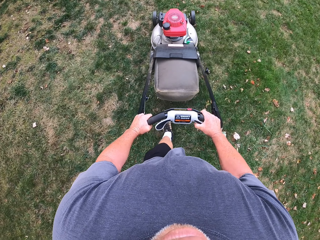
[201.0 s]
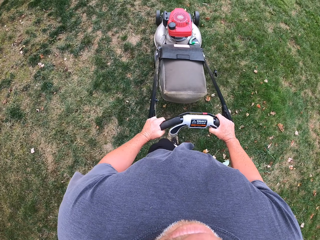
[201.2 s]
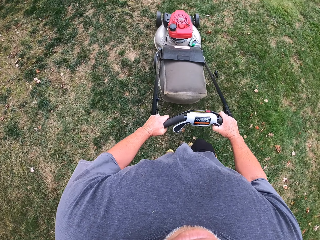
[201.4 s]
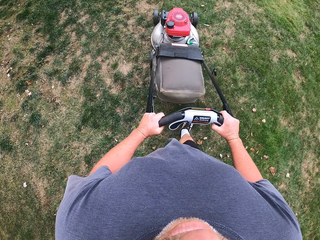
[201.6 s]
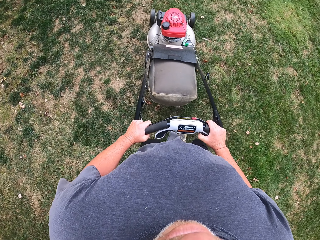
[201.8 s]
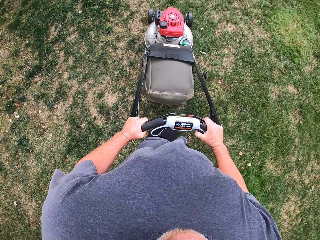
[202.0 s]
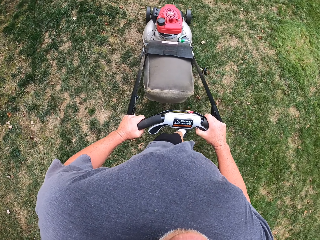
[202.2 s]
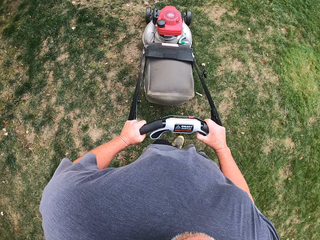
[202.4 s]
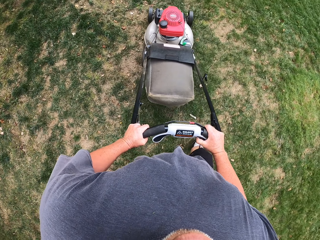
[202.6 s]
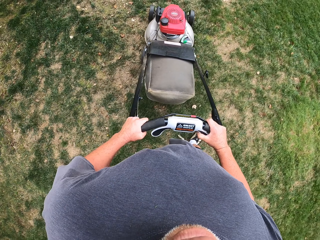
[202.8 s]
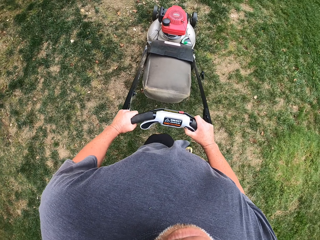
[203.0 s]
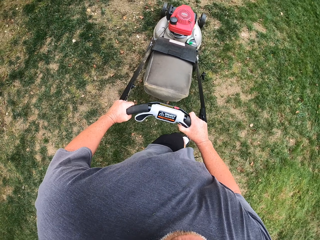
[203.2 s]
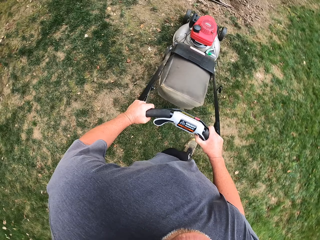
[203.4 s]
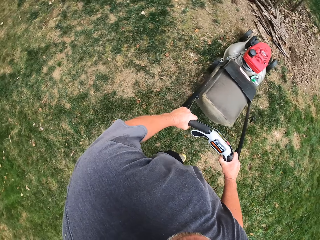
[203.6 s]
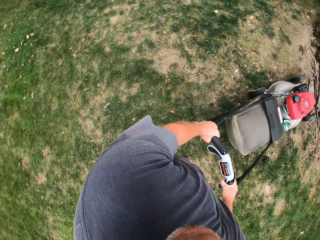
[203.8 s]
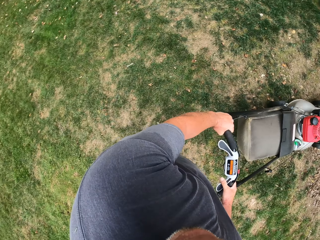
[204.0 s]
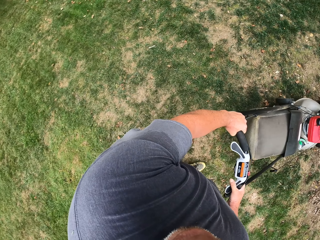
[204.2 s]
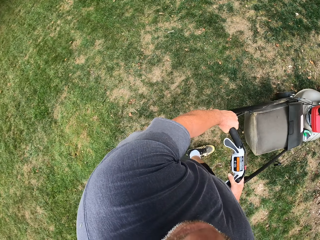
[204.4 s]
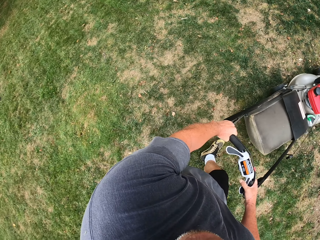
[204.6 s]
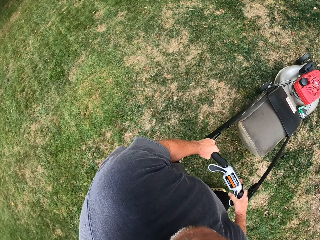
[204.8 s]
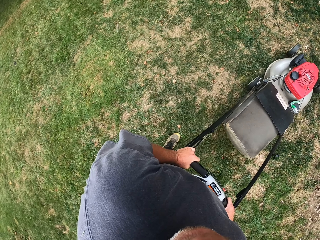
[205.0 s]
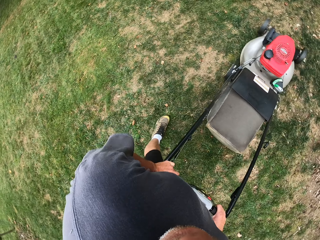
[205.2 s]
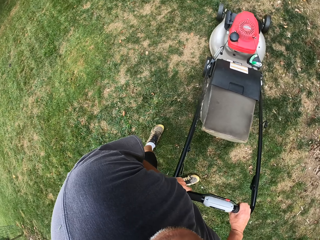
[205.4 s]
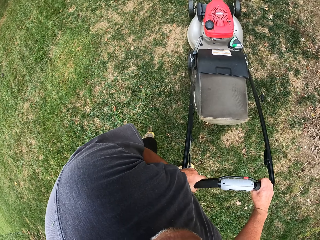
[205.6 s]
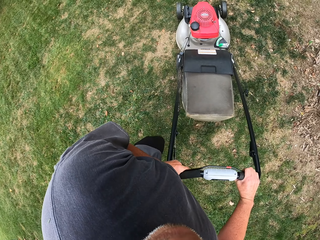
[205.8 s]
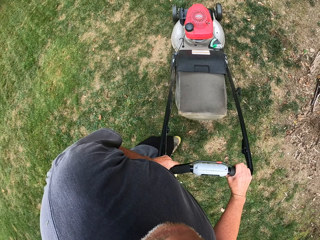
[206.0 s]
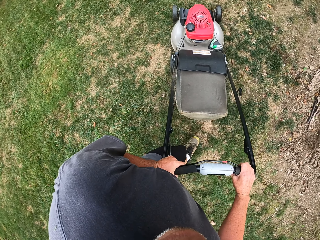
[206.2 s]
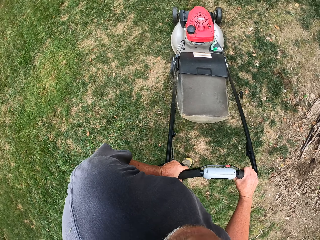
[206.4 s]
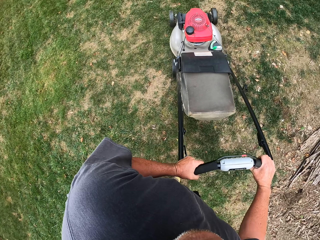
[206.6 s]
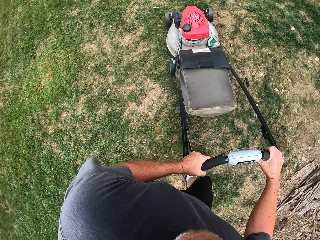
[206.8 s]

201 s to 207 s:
The camera wearer reverses the lawnmower.

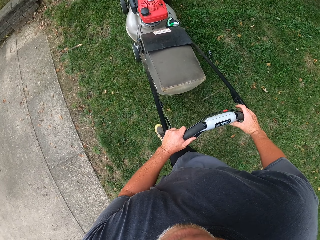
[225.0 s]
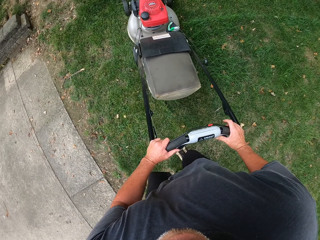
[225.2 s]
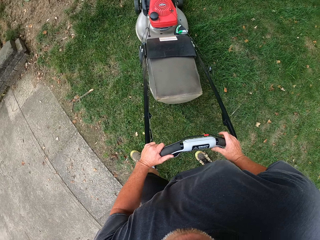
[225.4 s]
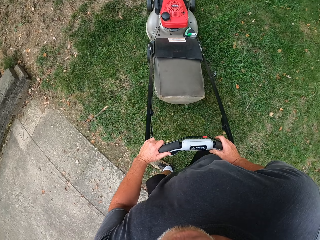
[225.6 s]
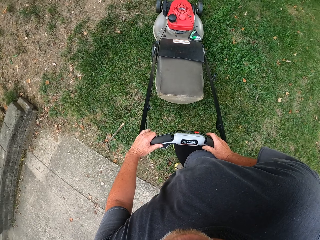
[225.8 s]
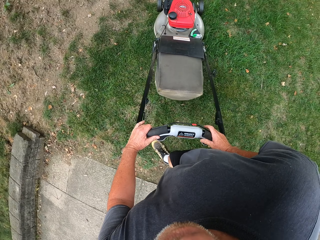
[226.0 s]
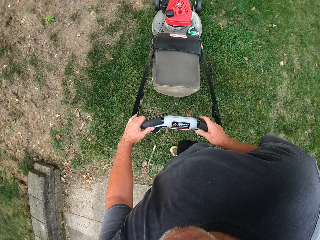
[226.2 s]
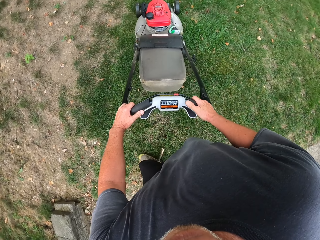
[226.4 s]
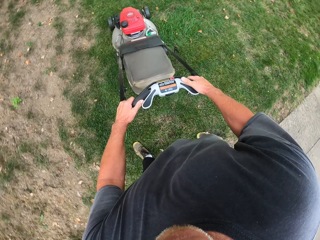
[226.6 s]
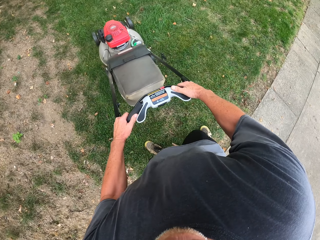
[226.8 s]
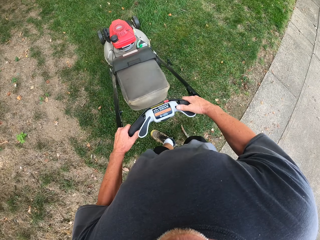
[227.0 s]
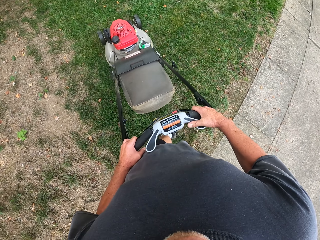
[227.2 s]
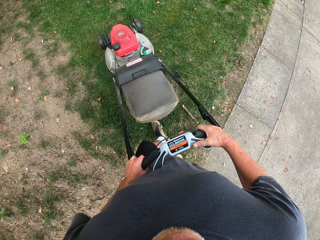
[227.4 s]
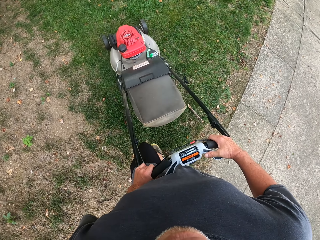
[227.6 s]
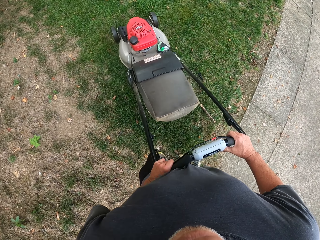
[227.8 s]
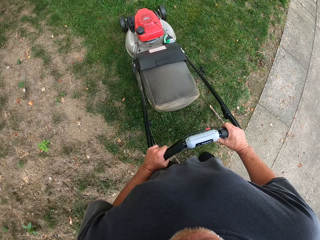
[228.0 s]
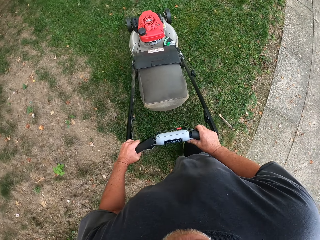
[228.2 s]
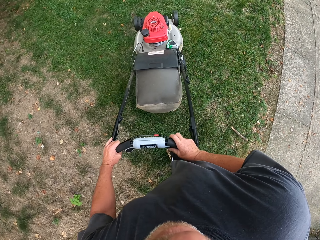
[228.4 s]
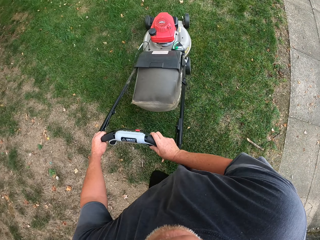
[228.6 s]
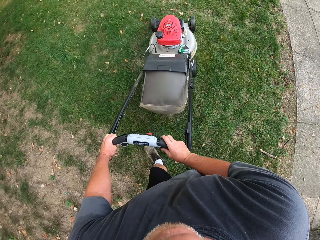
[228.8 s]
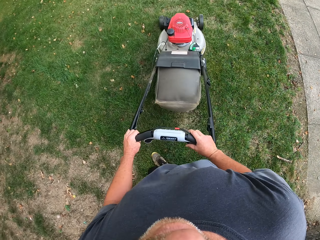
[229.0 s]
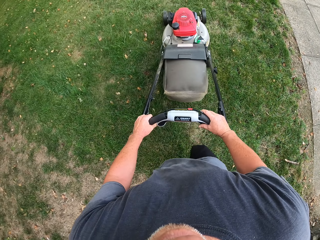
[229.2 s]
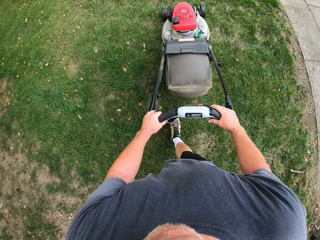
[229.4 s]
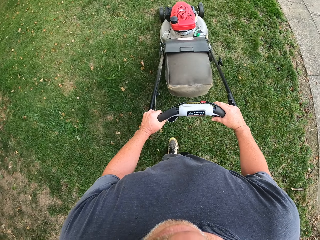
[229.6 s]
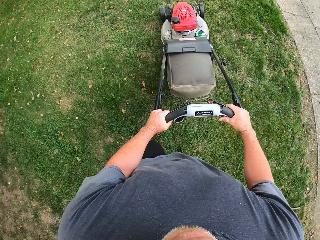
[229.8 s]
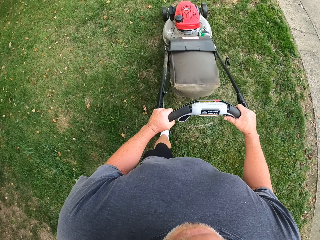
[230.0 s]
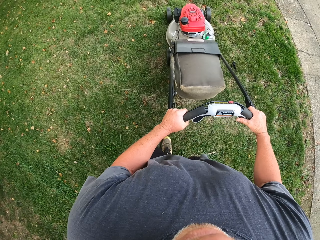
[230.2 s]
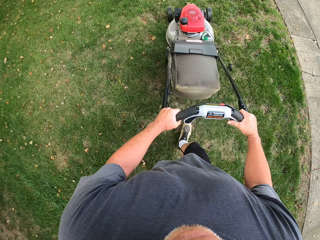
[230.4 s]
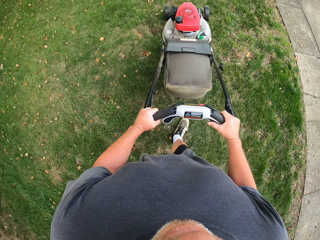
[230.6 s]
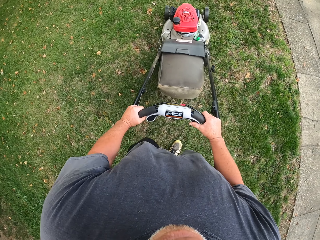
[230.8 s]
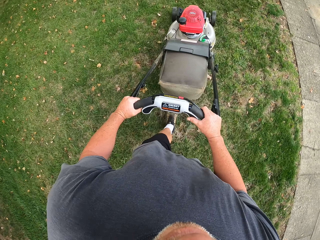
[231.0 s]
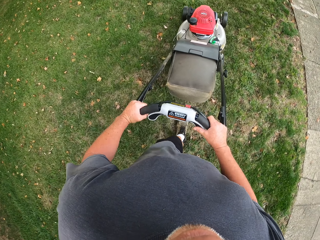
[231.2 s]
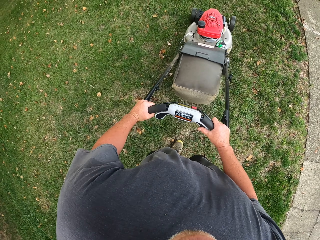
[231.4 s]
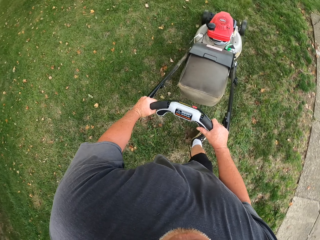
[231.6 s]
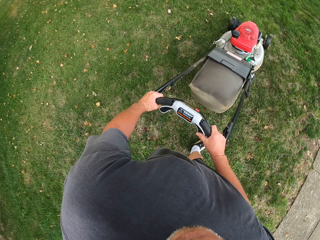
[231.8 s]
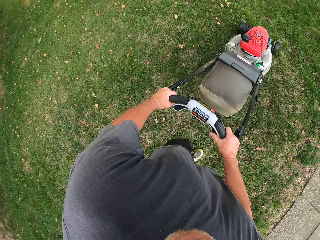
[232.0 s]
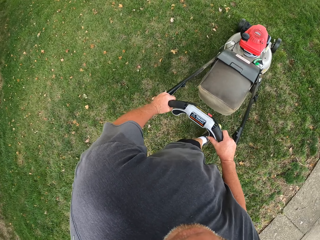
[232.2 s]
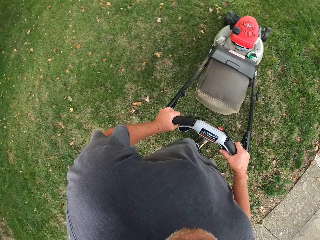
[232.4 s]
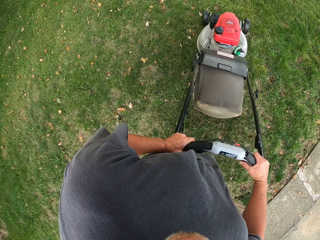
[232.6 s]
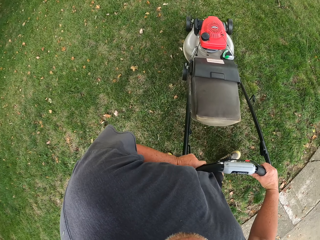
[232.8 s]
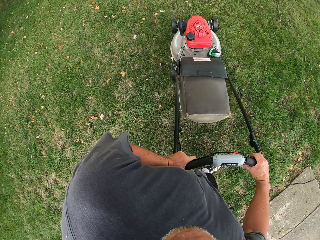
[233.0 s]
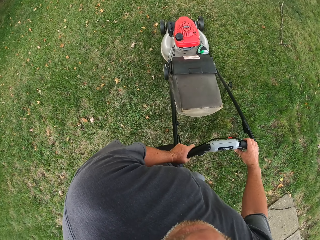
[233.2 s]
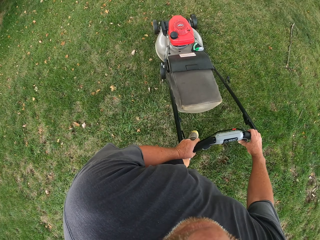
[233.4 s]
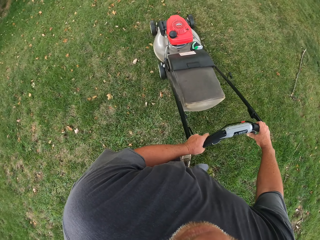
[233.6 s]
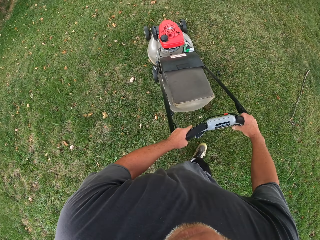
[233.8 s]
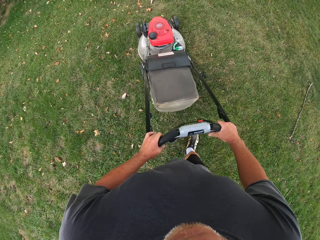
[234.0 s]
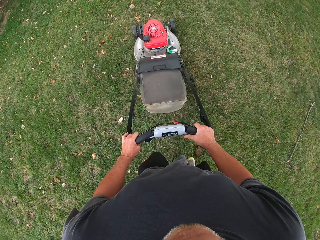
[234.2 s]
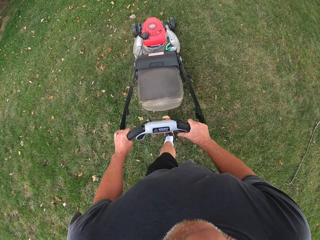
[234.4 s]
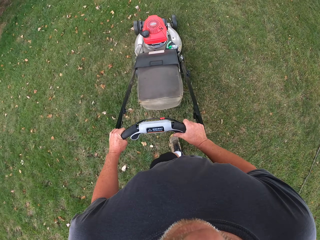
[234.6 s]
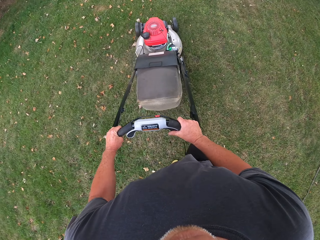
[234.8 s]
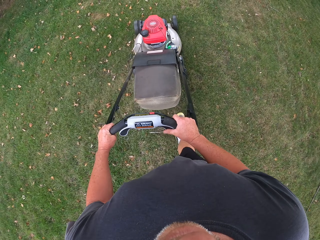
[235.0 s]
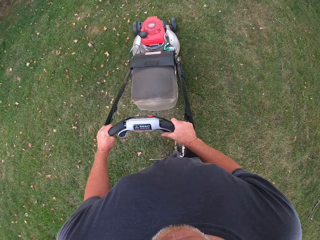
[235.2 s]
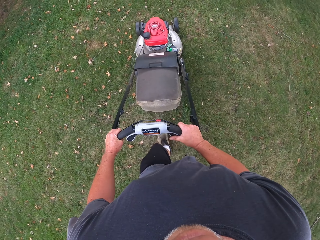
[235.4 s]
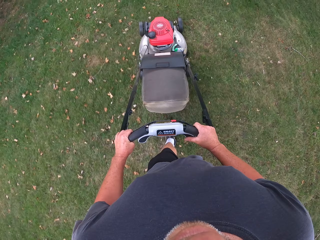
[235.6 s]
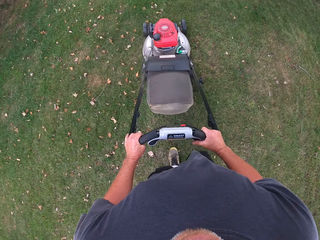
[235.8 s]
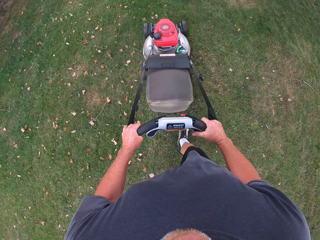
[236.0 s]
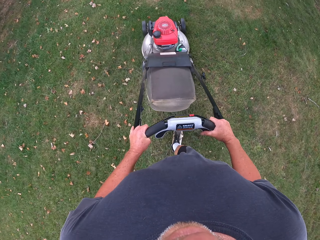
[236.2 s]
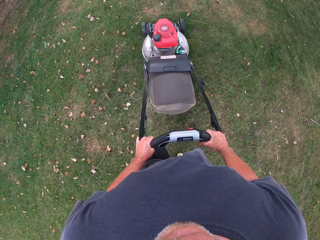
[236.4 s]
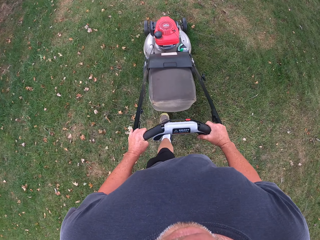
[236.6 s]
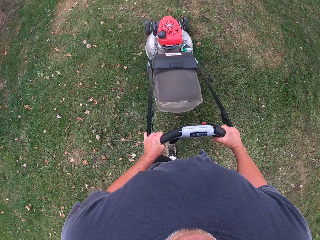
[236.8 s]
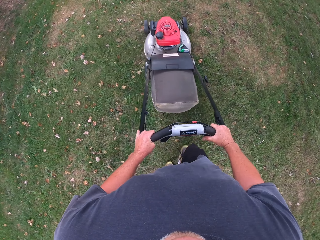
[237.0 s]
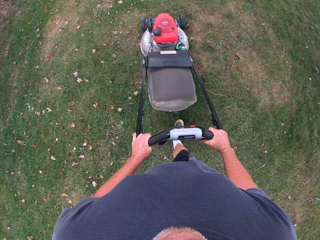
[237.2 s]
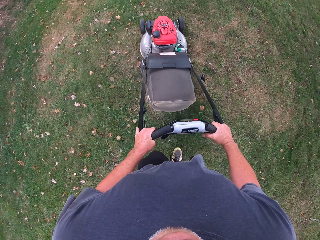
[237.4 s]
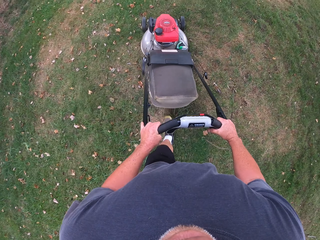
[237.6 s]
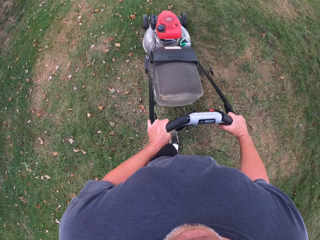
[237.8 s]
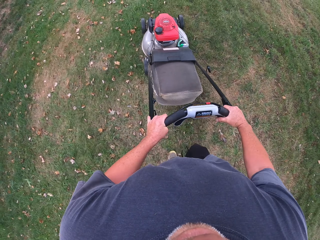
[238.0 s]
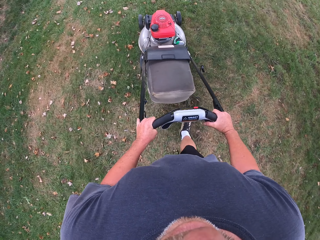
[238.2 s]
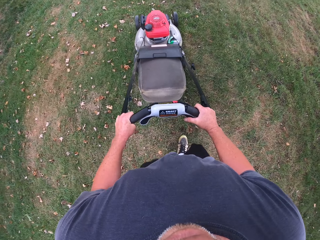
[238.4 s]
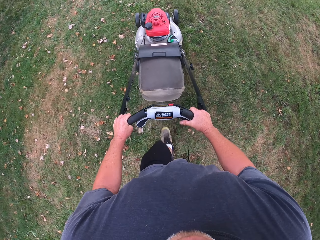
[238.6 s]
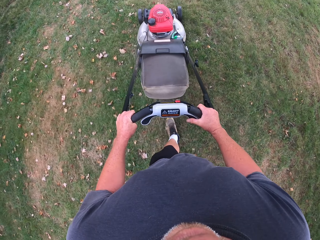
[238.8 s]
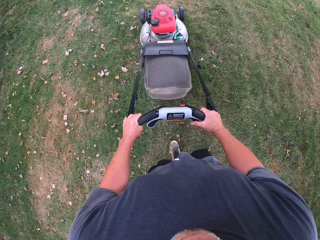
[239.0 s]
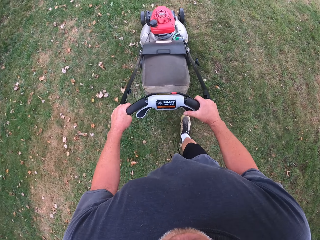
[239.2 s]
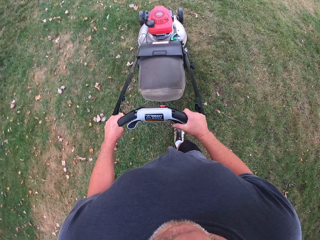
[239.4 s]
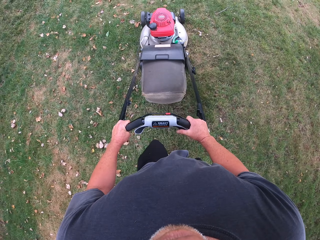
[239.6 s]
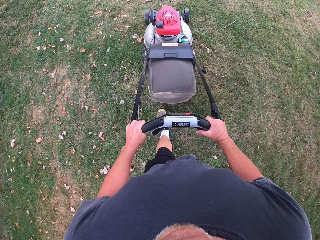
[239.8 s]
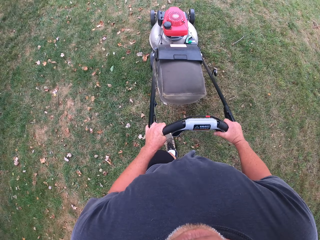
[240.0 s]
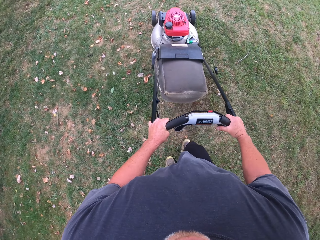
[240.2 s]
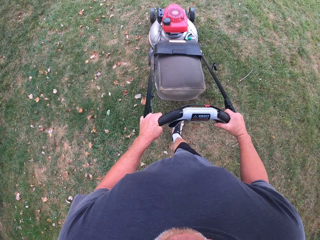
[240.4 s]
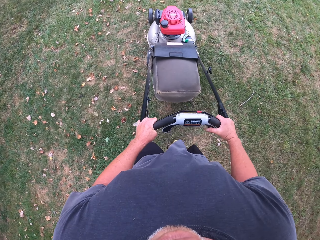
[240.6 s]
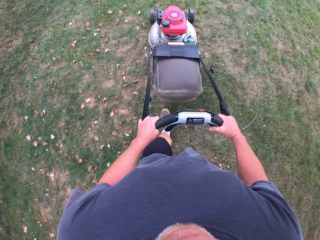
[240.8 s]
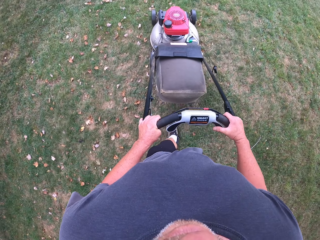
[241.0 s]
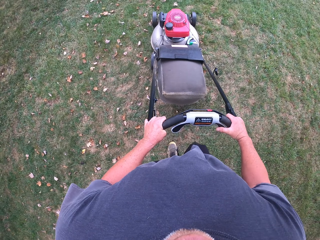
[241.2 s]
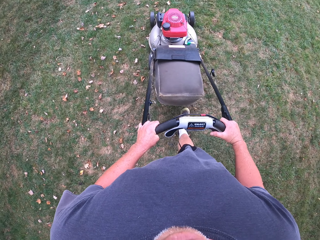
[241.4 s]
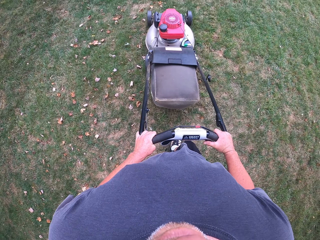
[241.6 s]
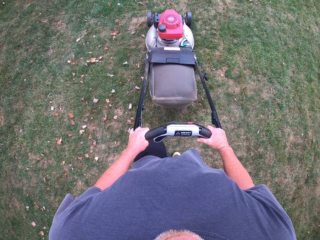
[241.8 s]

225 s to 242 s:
The camera wearer turns the lawnmower right. They cut the grass with the lawnmower. They turn the lawnmower. They cut grass with the lawnmower.
